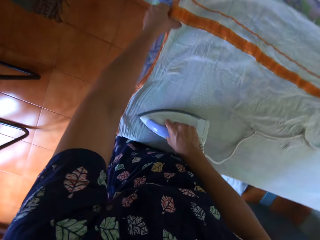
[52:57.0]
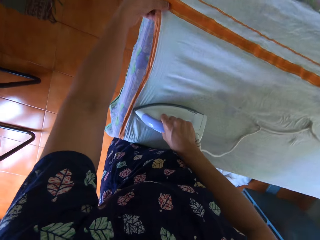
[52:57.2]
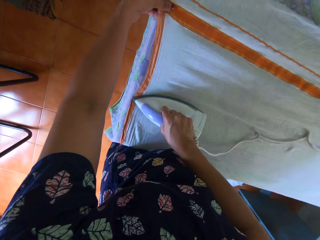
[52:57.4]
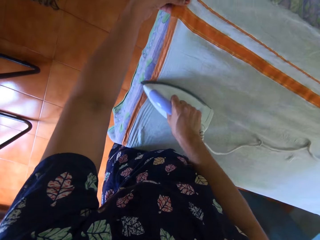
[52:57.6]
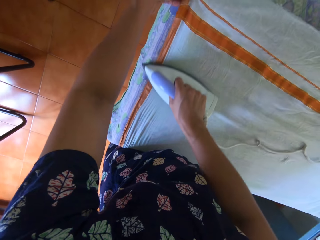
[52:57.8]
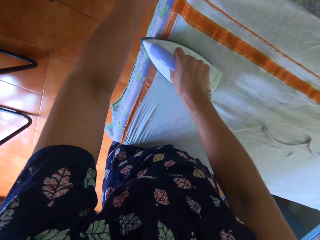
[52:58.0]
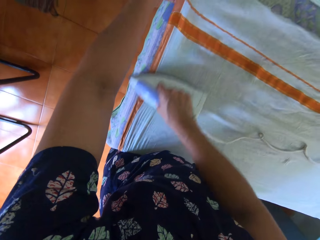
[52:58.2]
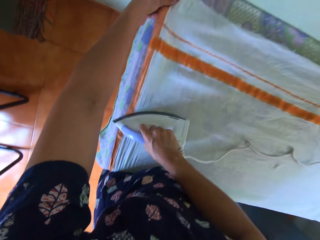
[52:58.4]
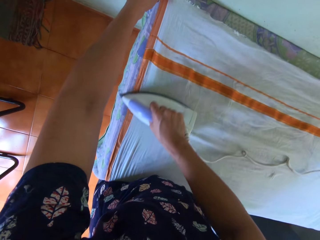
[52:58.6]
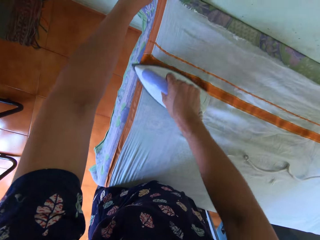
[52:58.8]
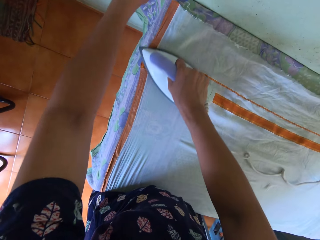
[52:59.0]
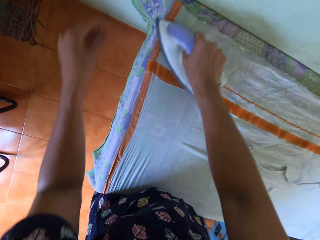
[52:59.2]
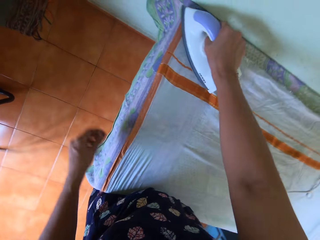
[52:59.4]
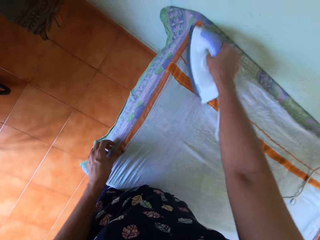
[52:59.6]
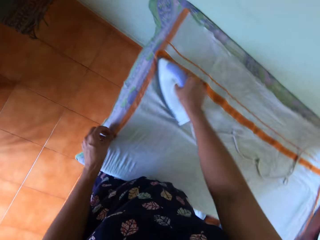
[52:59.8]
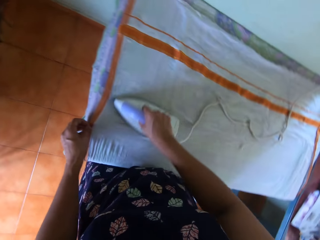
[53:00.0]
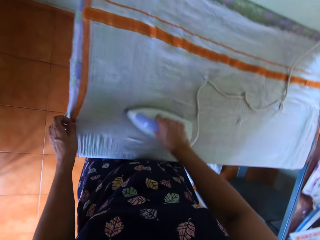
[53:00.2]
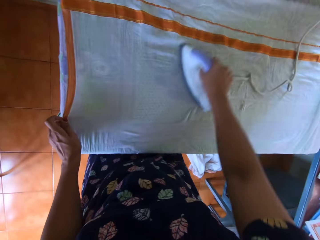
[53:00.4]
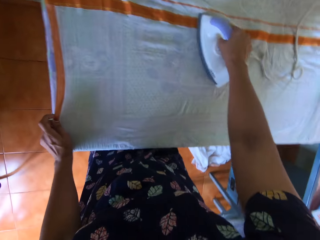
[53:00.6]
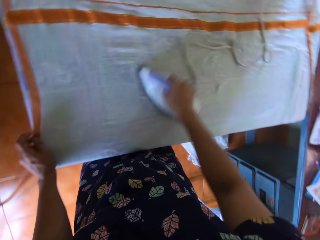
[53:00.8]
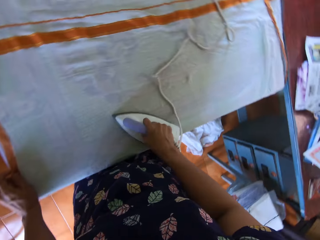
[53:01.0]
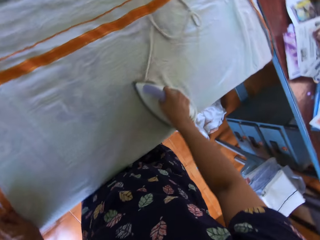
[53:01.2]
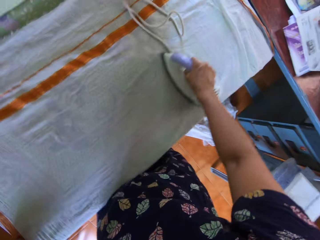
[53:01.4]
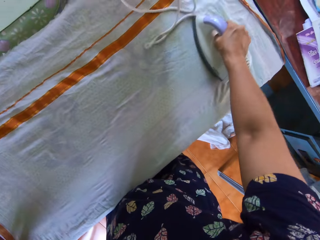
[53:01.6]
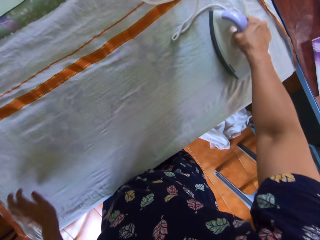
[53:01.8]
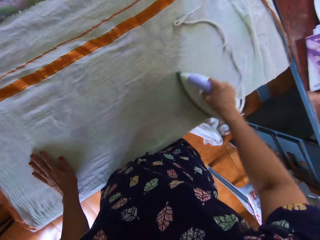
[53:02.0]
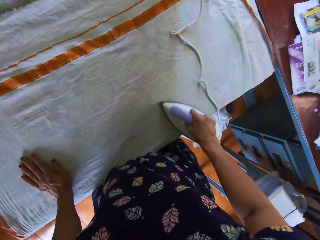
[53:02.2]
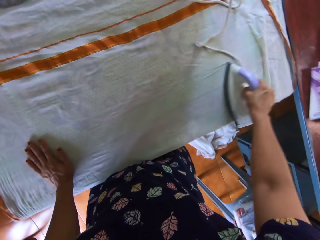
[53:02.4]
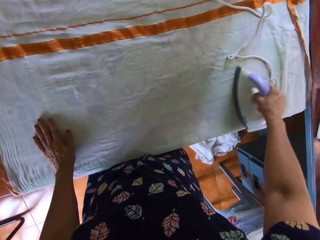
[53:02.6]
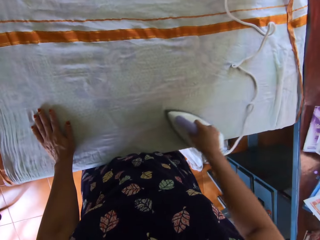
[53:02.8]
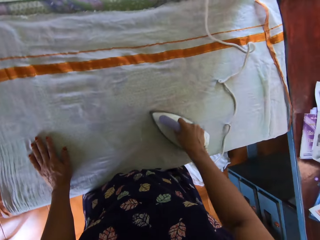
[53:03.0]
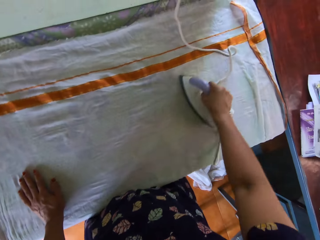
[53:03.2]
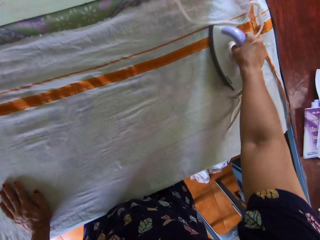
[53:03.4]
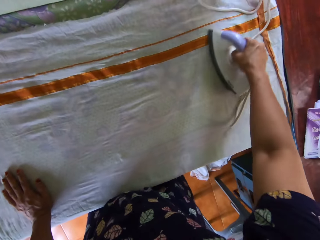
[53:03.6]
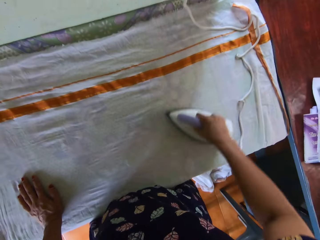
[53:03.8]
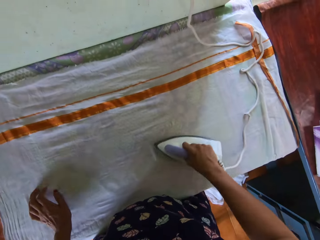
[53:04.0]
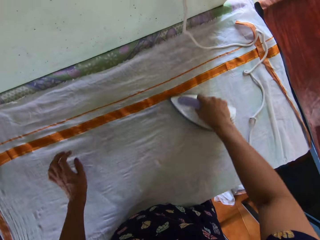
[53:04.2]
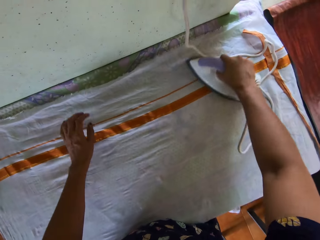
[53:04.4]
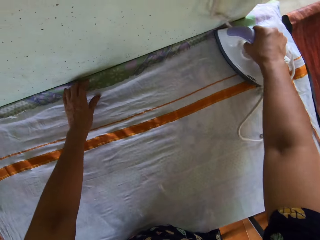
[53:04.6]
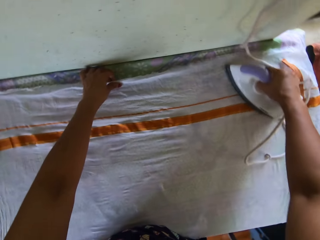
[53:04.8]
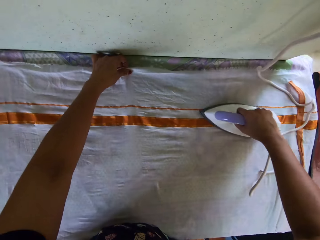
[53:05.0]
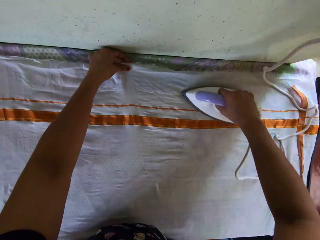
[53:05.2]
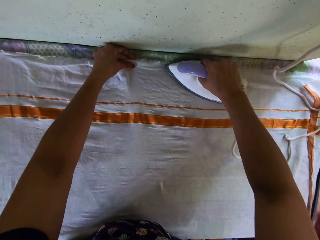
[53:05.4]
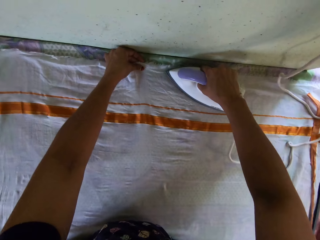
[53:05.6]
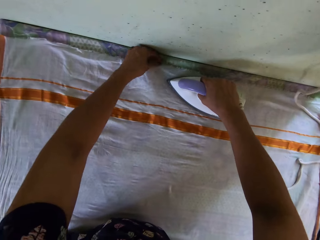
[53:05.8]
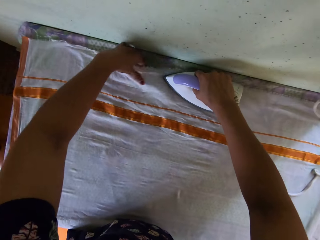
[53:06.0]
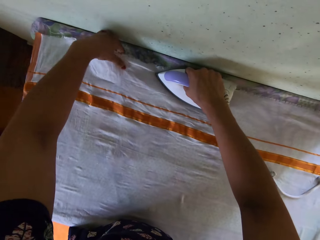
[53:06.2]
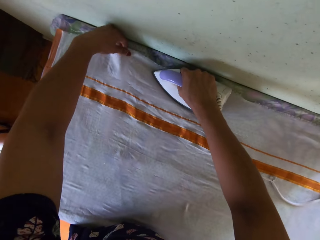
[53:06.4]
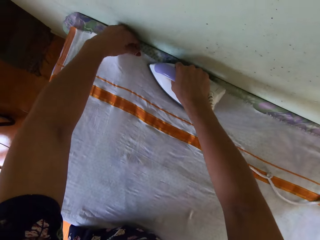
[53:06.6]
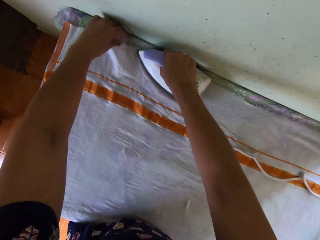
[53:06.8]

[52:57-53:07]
The camera wearer adjusts the bedsheet with her left hand. She removes her left hand from the fabric while ironing.

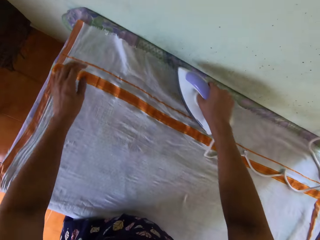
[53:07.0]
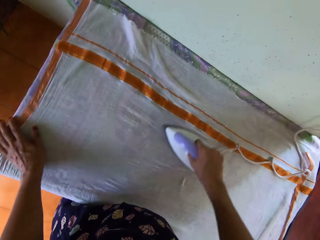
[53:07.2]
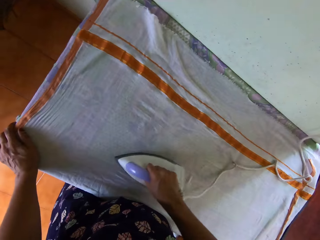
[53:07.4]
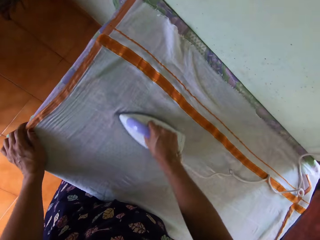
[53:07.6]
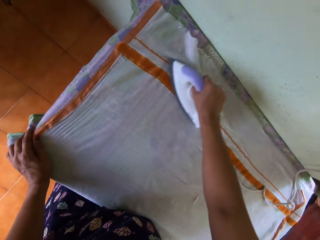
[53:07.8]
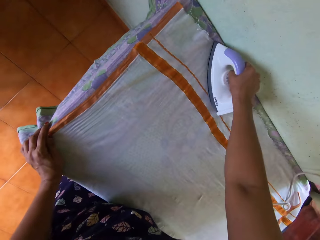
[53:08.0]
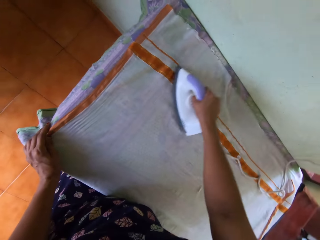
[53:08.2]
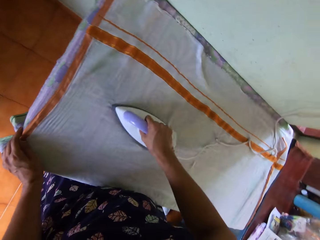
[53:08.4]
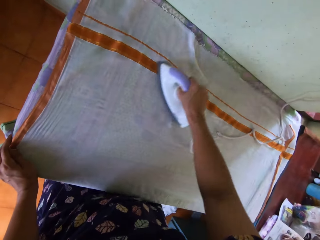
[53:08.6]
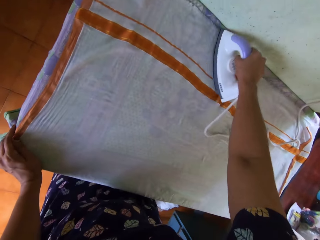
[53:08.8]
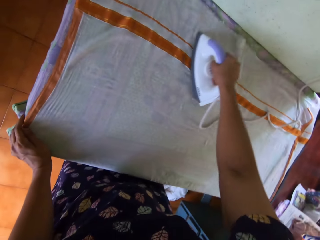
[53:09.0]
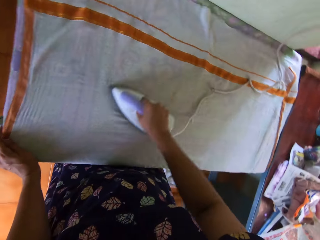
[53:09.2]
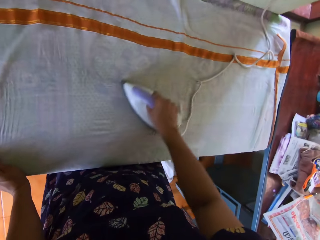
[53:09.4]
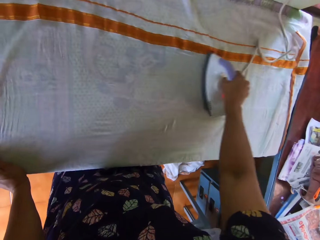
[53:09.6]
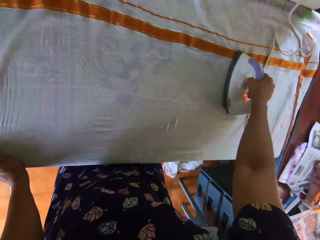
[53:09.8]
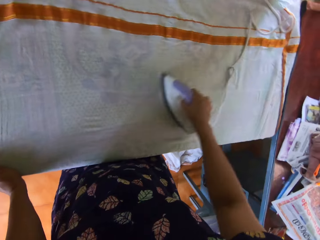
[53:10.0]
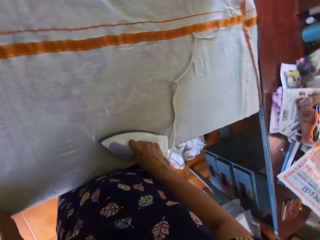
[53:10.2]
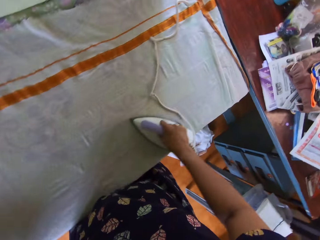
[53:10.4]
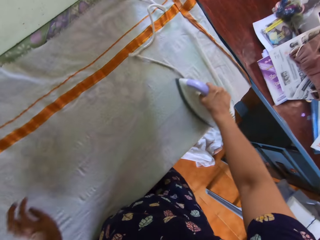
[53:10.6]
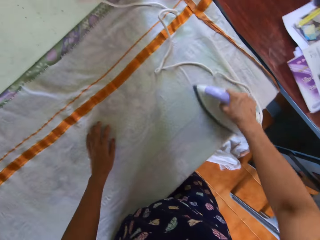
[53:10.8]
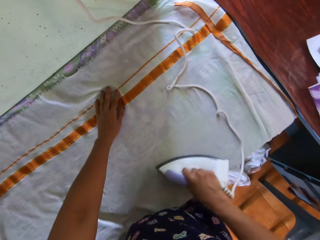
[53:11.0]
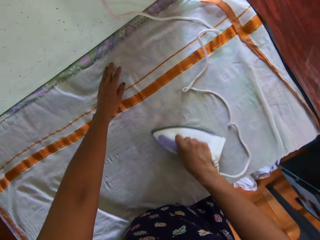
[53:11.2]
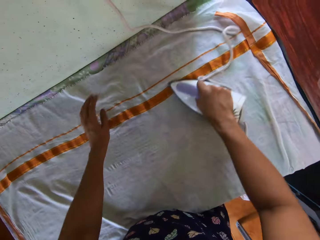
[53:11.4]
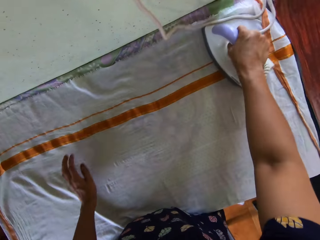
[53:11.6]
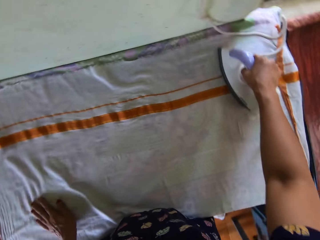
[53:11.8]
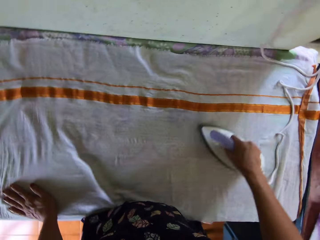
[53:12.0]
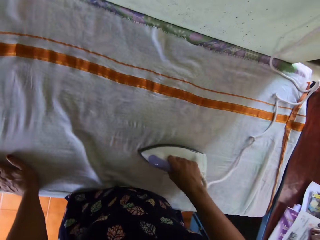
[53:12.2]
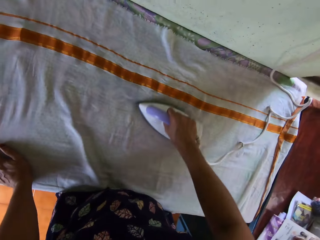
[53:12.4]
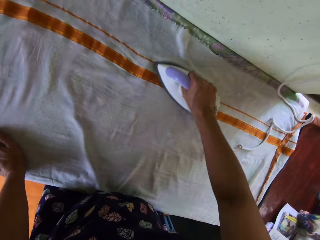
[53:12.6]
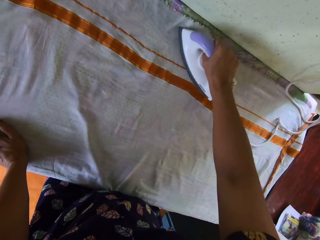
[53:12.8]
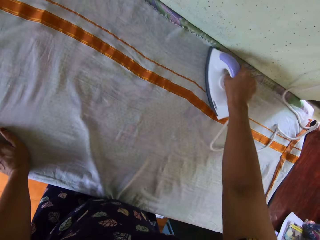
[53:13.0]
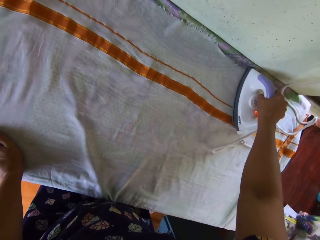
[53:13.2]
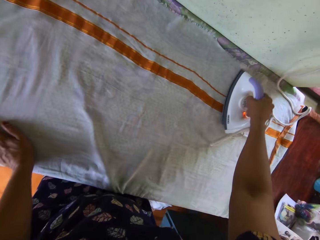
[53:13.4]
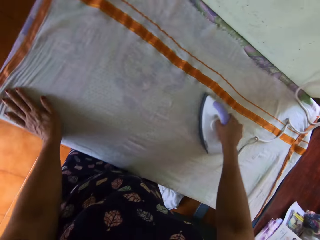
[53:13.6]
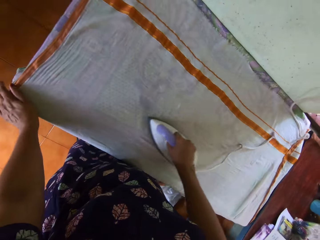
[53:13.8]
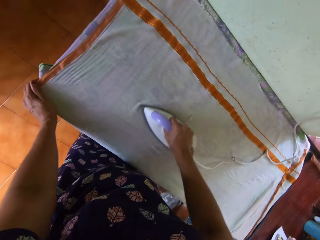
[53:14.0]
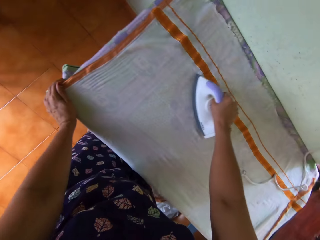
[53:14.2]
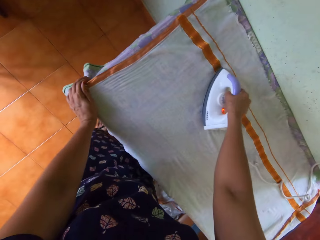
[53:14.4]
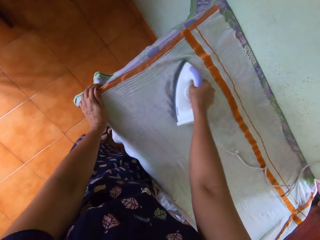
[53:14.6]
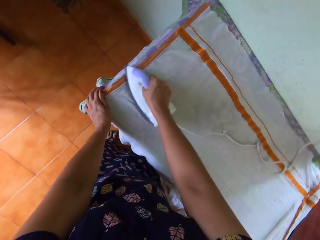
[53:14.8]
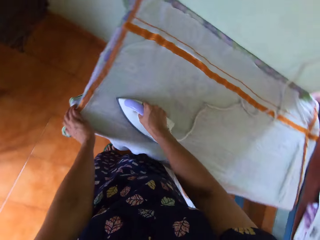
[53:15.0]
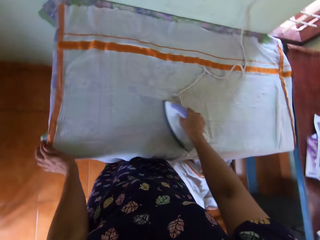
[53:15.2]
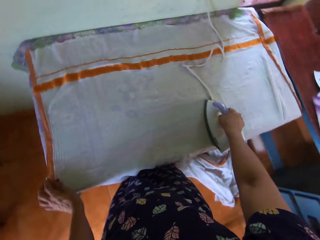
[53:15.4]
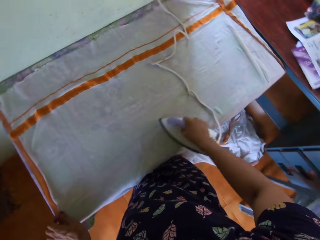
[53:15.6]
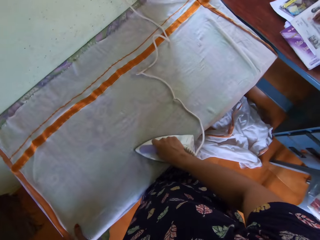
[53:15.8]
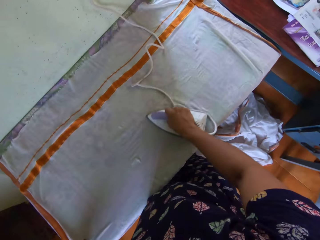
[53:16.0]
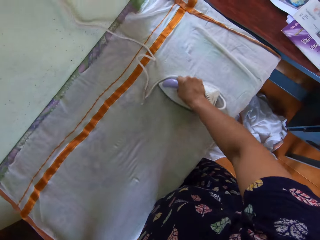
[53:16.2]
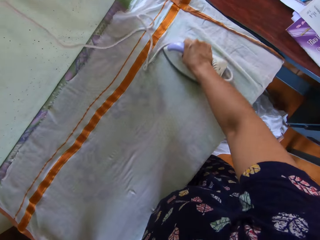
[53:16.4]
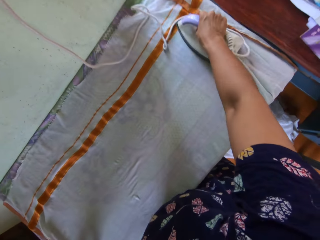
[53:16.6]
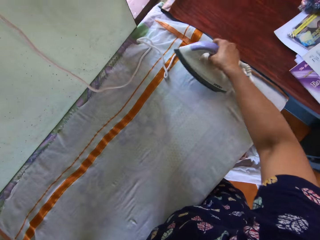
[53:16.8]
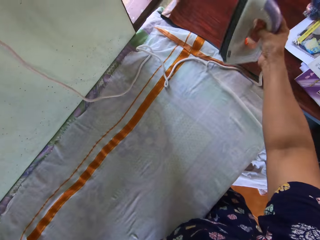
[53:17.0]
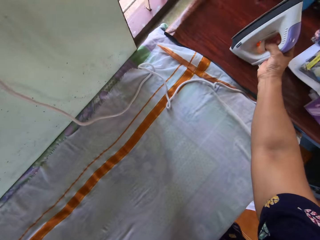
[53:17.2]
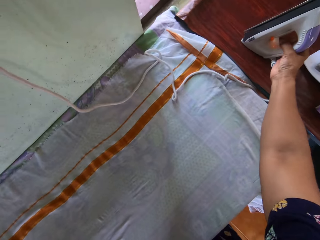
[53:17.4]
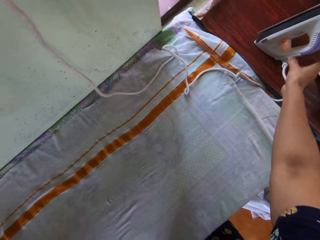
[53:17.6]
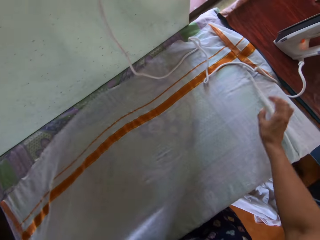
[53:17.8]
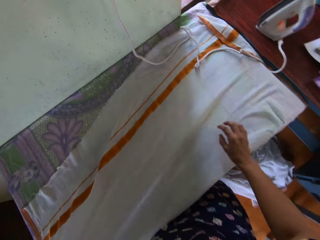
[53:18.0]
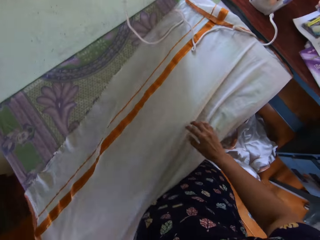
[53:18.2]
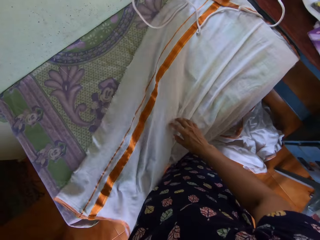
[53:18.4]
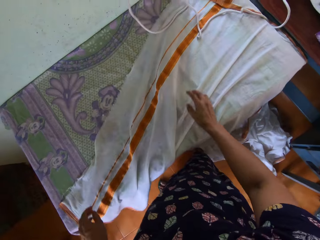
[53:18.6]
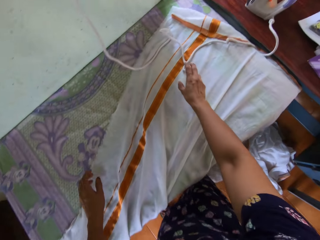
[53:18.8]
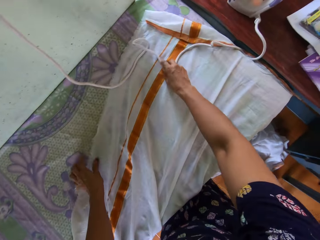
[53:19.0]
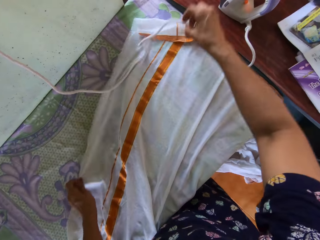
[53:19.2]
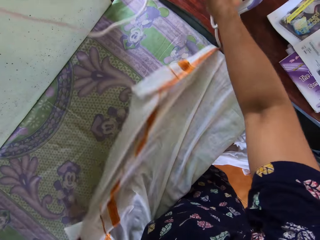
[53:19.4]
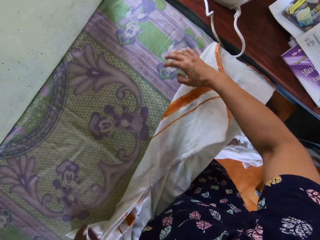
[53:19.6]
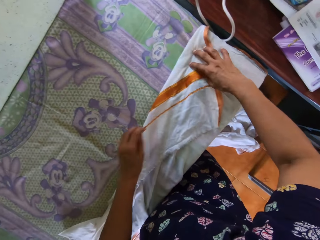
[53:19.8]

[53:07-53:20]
The camera wearer removes her left hand from the fabric then removes the iron. She irons the fabric. She removes then returns her left hand on the fabric while ironing. She irons the fabric. She lifts the iron. She drops the pressing iron on the second table with her right hand. She removes her hand from the iron, pulls the fabric with her left hand, places her right hand on the fabric, lifts the iron's cable with her left hand and pulls the fabric with her left hand.
